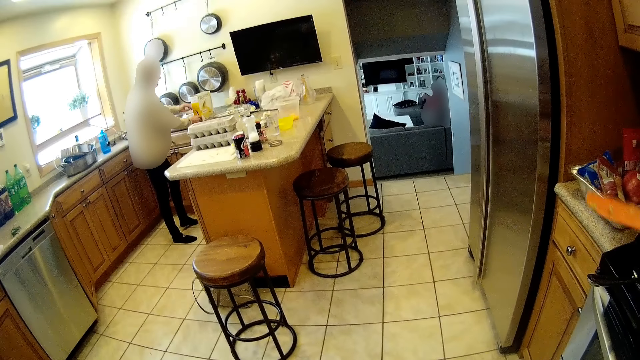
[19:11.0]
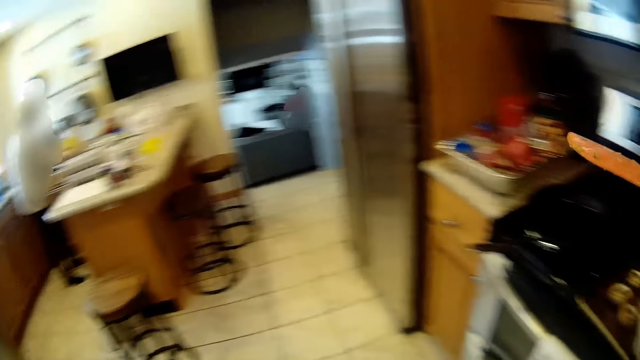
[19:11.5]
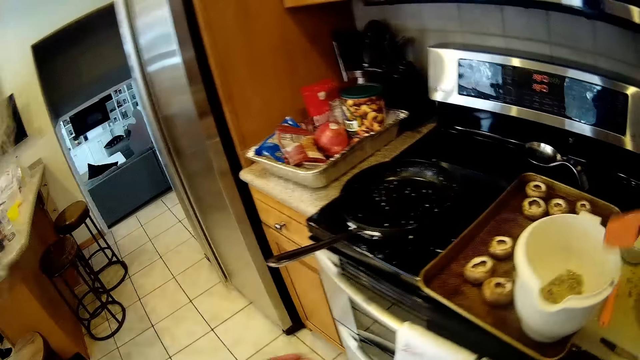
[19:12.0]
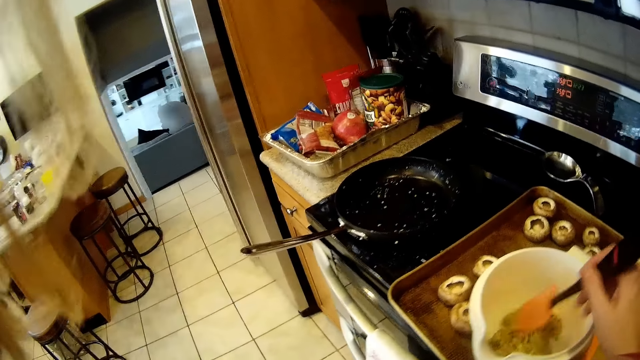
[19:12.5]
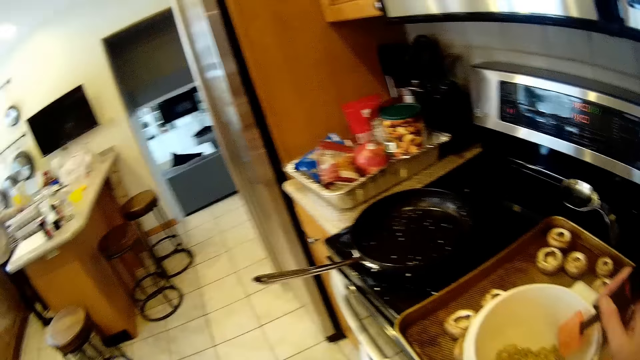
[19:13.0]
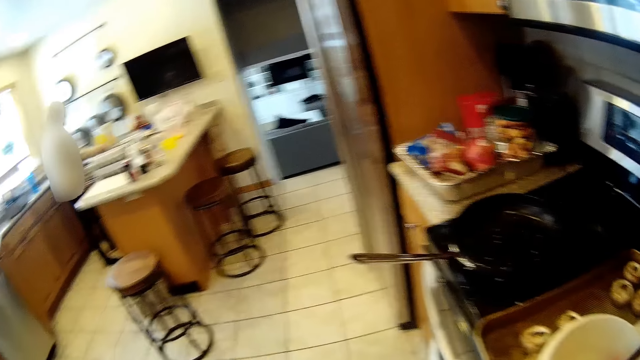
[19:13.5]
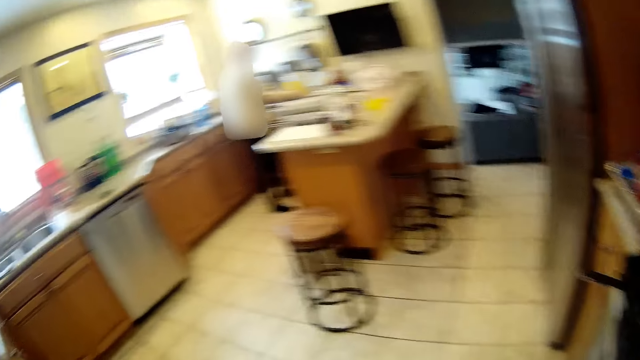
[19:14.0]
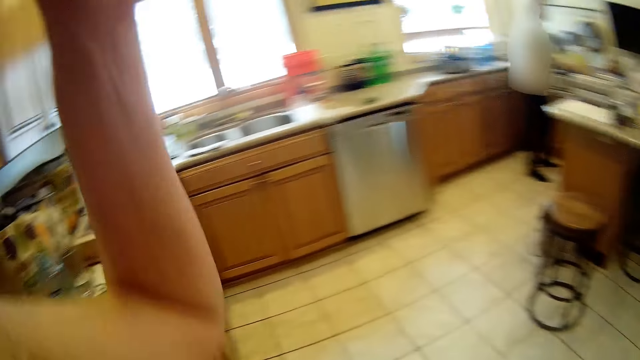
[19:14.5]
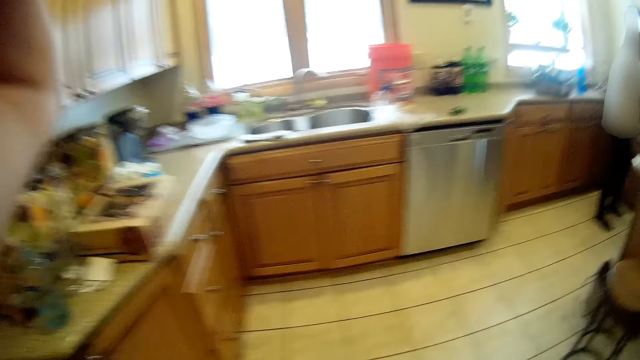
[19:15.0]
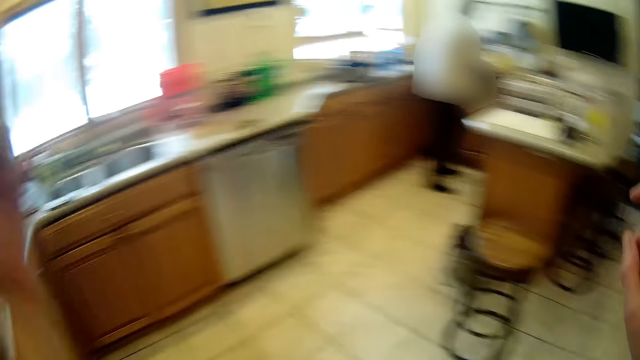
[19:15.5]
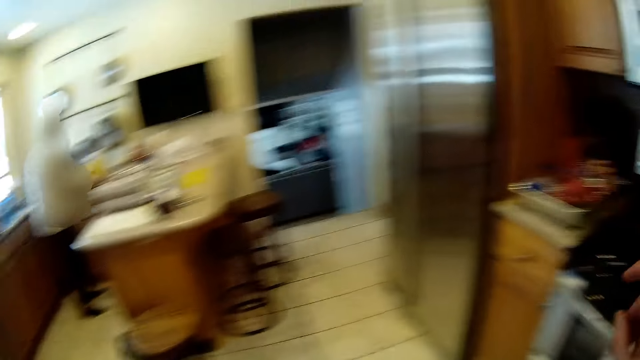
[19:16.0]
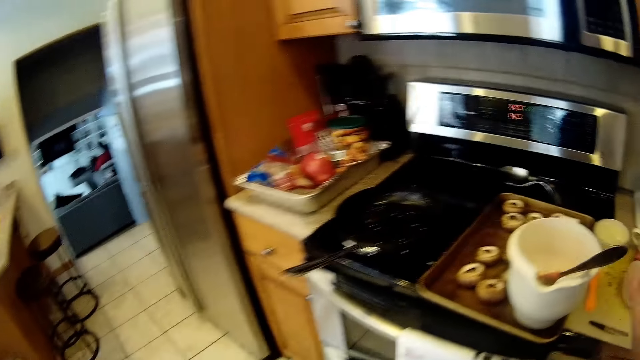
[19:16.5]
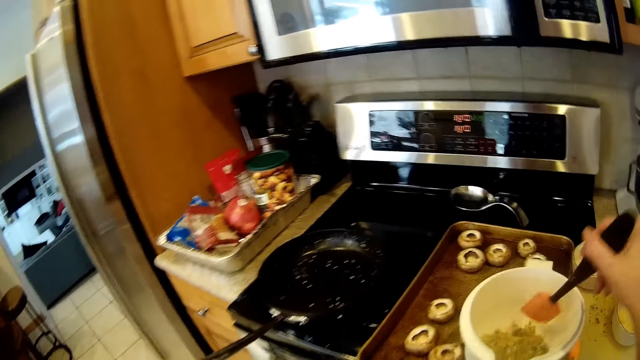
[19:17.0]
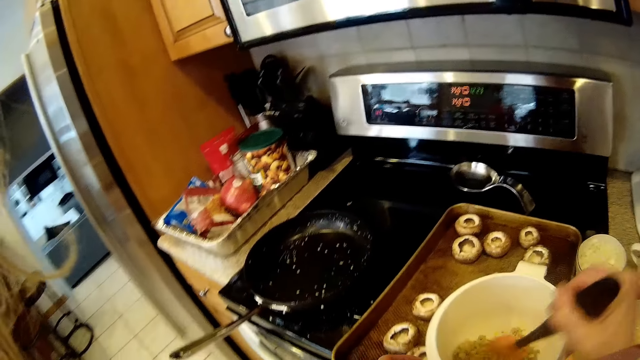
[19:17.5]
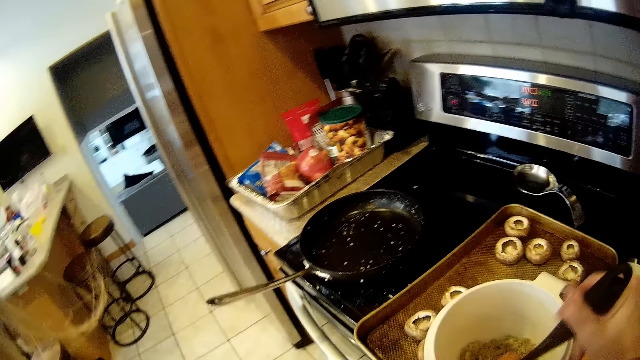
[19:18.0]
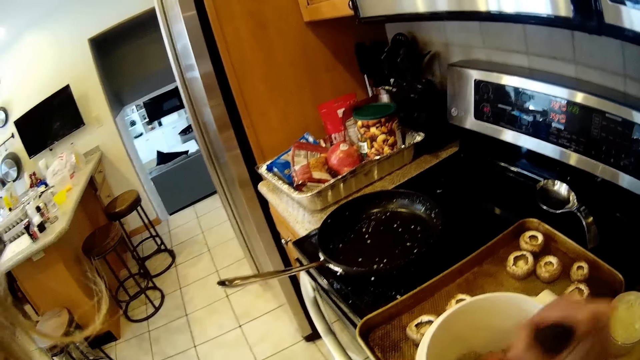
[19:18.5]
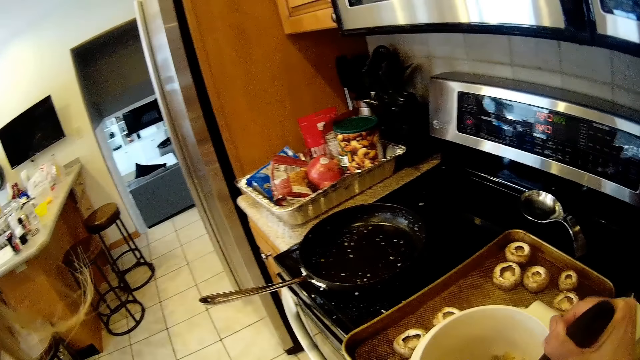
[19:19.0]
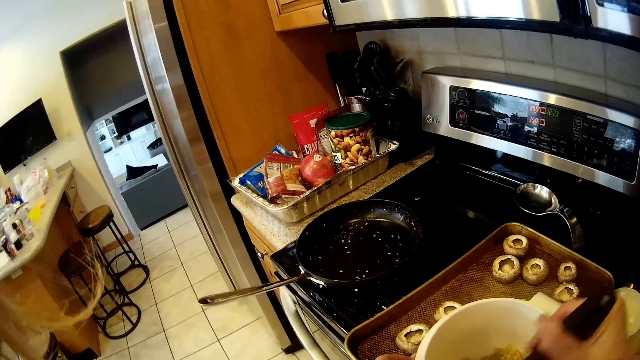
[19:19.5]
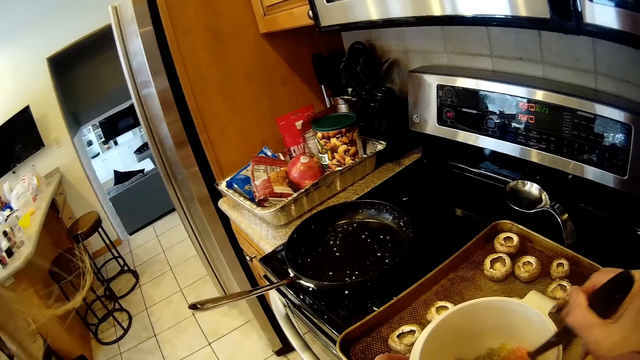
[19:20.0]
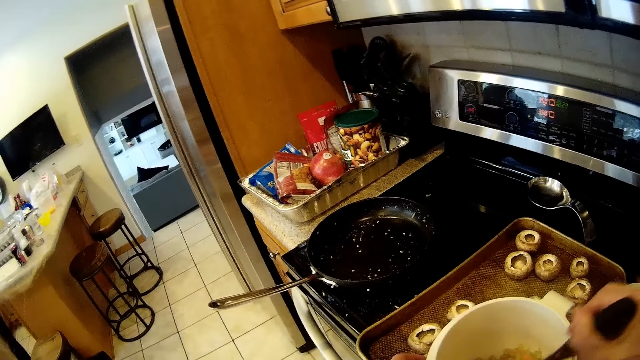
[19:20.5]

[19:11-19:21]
The camera wearer holds the spoon or spatula. She turns the sauce in the jug with the spatula in her right hand. She moves the hand. She looks around. She grabs the spatula in the jug with her right hand. She turns the sauce in the jug with the spatula in her right hand.

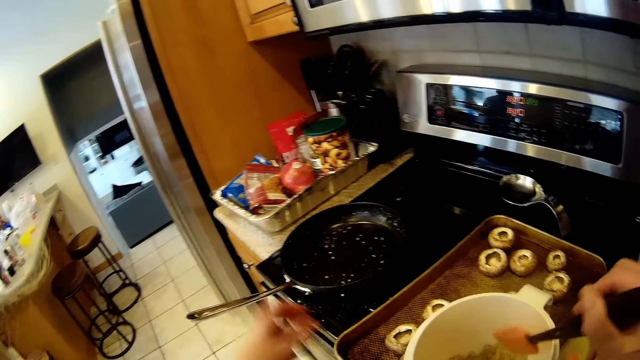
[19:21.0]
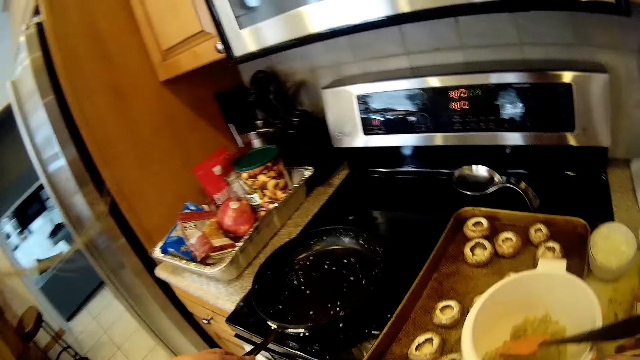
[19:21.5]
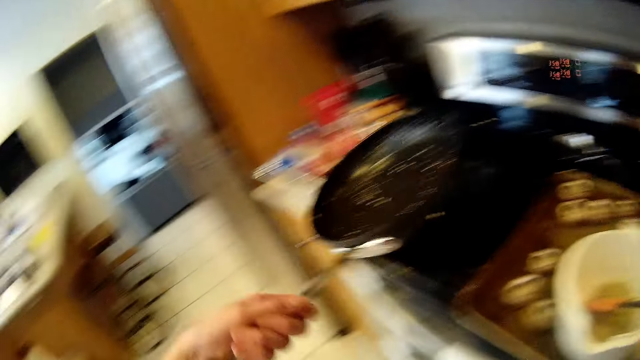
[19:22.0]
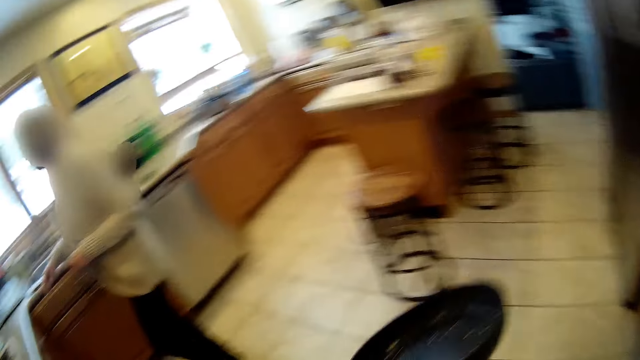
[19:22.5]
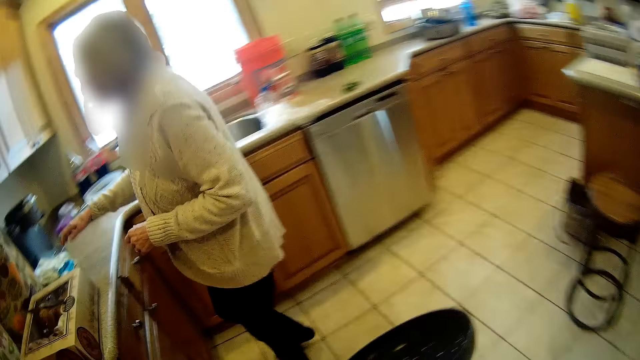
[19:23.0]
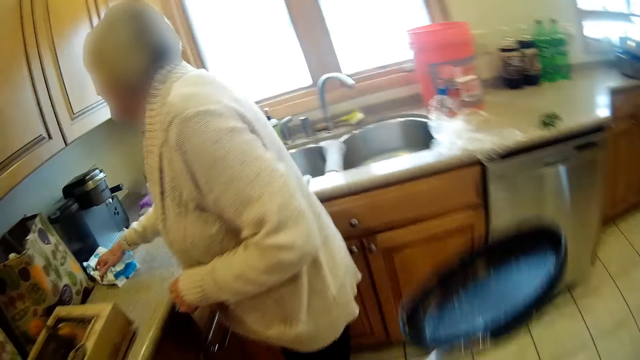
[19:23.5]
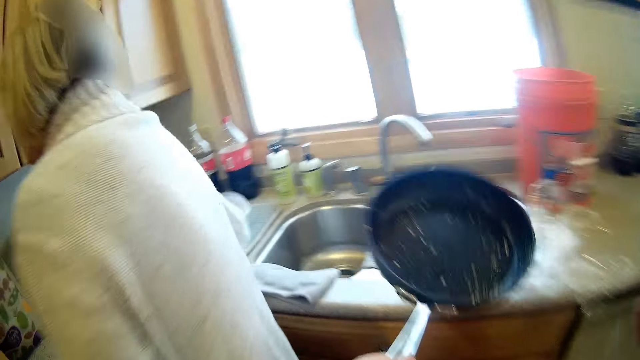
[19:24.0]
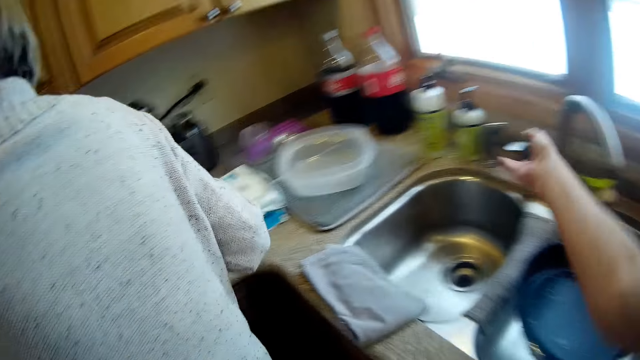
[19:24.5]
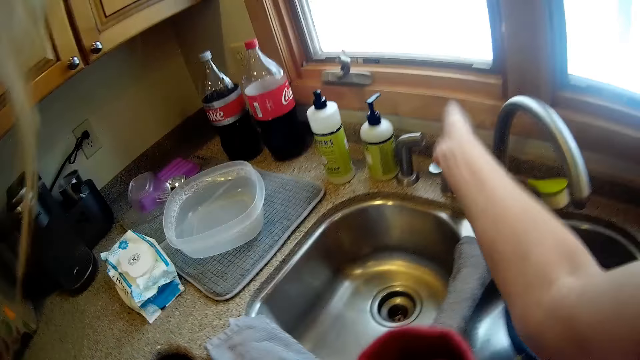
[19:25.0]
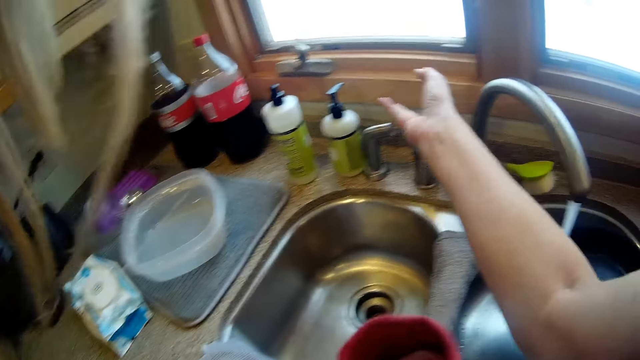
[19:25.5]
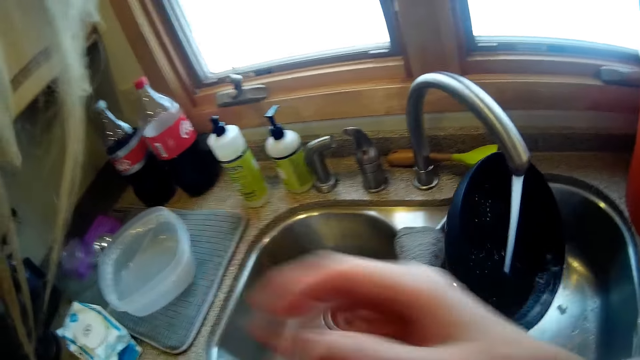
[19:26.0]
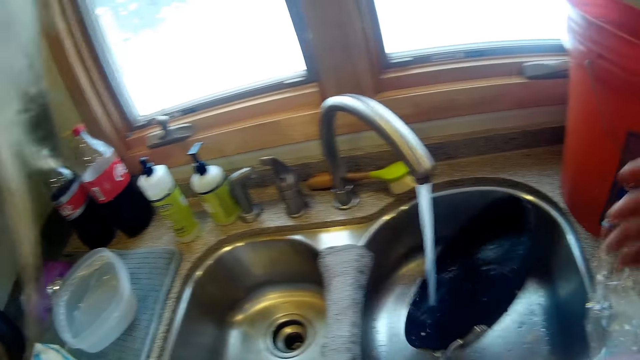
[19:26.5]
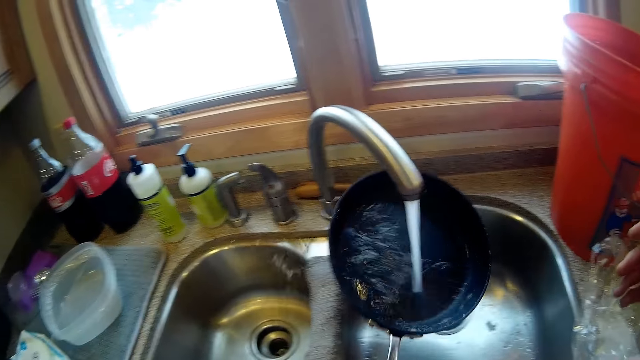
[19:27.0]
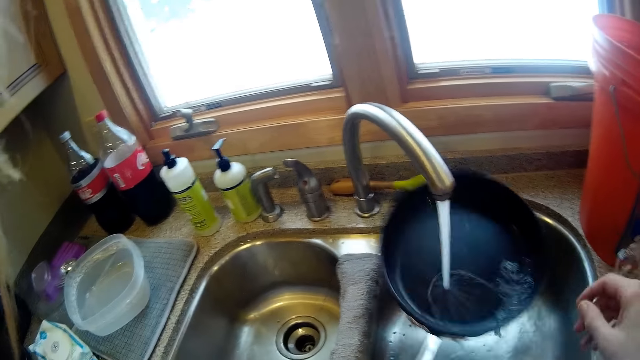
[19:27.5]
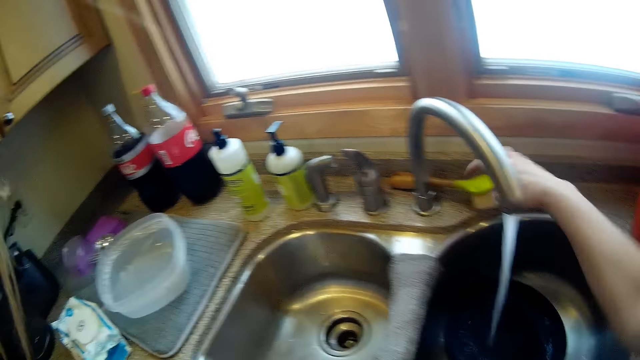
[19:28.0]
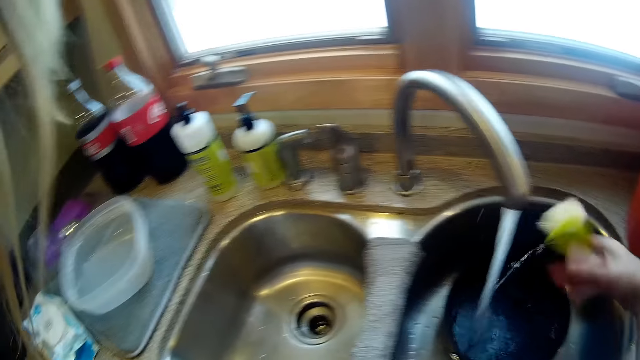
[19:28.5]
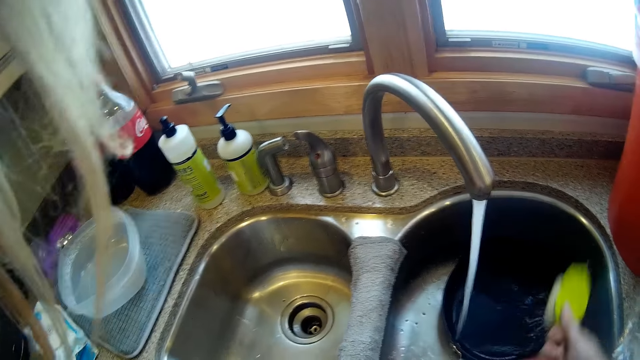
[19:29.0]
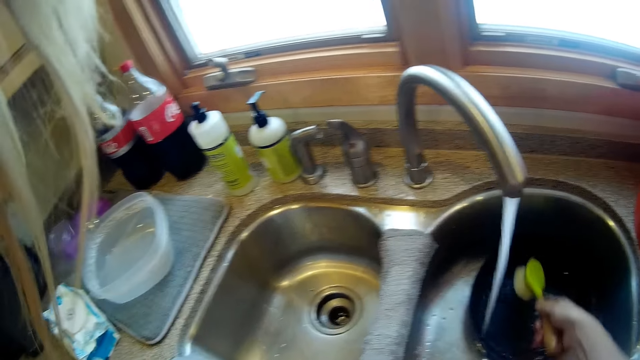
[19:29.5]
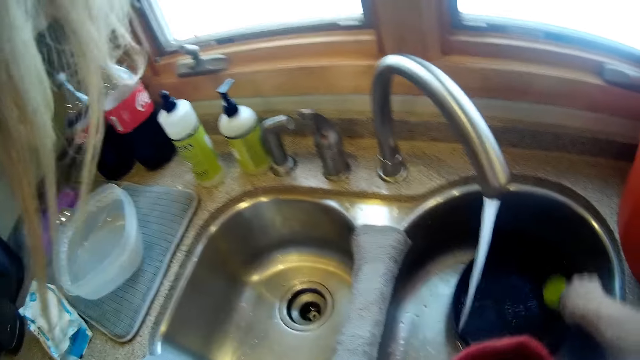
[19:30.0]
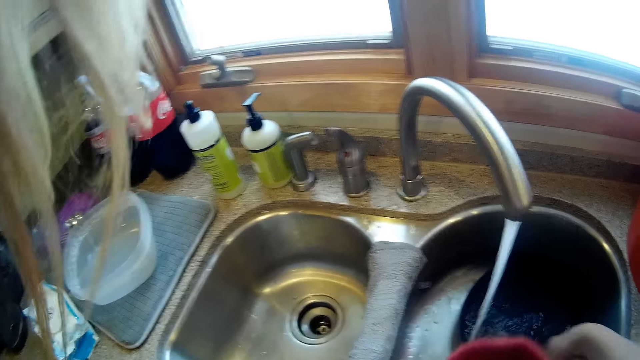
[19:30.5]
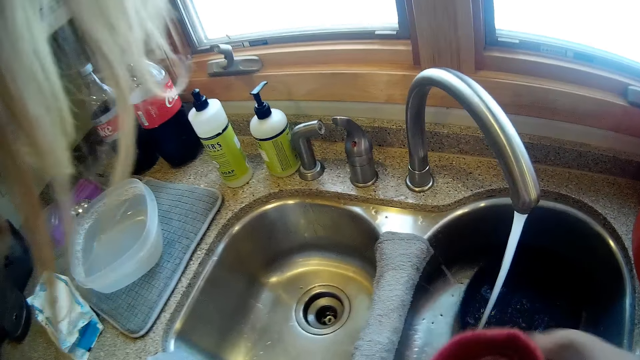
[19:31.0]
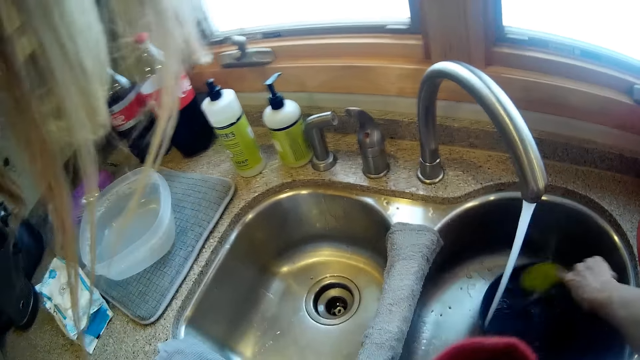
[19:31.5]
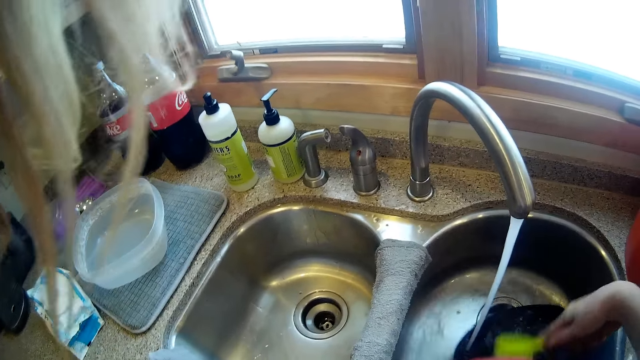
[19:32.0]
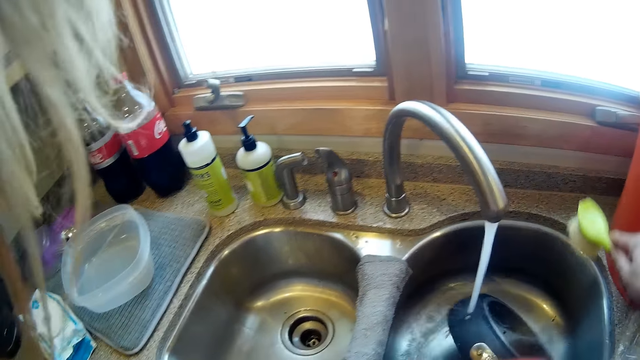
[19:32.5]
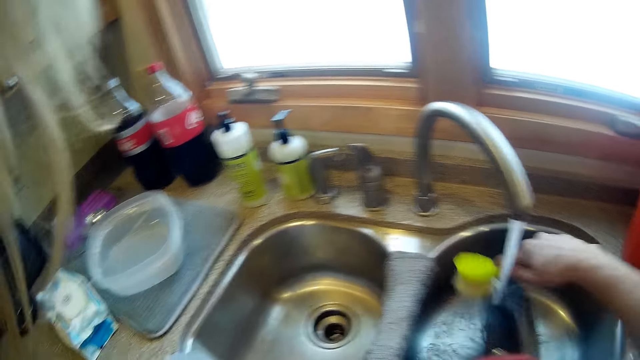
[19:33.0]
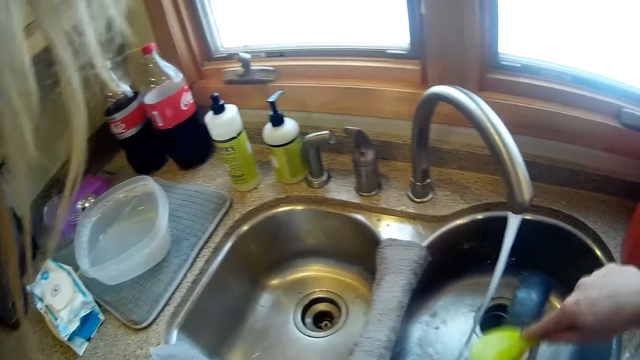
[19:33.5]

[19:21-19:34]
The camera wearer drops the spatula inside the jug with her right hand. She picks the pan from the gas cooker with her left hand. She walks around. The woman moves a pack of wipes on the counter with her right hand and cleans the counter with the napkin in her right hand. The camera wearer flicks the tap handle with her right hand. She turns on the tap with her right hand. She rinses the pan inside a sink with her left hand. She picks a dish brush or scorch pad from the sink with her right hand. She scrubs the pan with the dish brush in her right hand.
